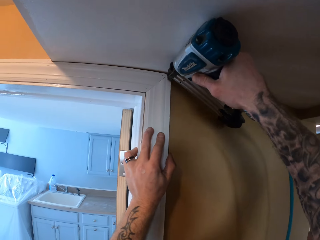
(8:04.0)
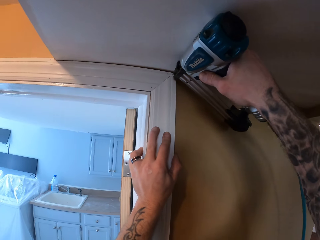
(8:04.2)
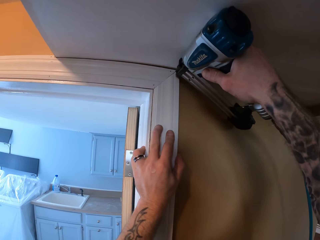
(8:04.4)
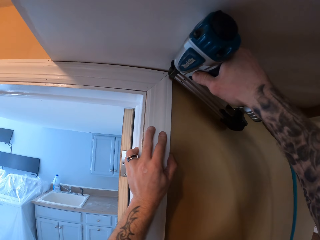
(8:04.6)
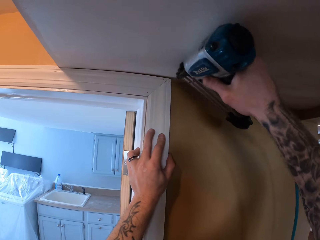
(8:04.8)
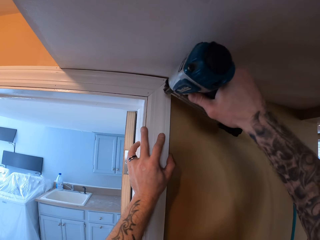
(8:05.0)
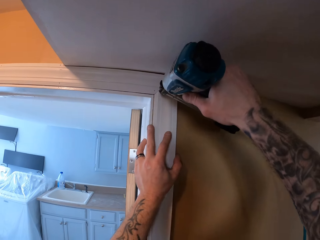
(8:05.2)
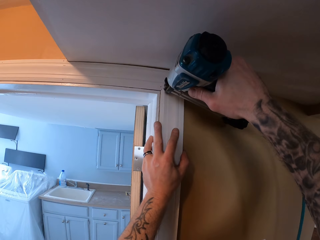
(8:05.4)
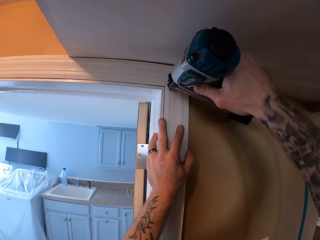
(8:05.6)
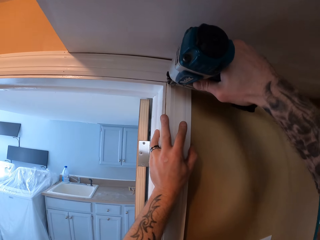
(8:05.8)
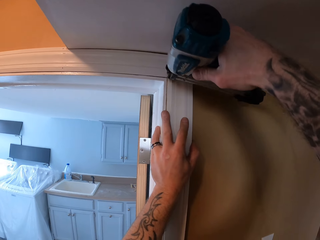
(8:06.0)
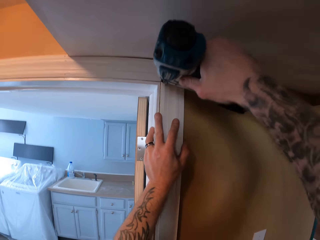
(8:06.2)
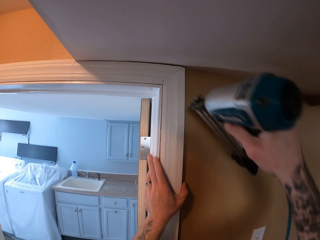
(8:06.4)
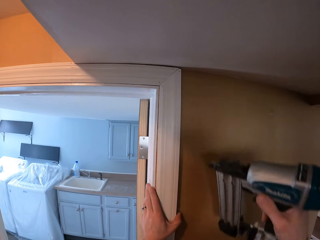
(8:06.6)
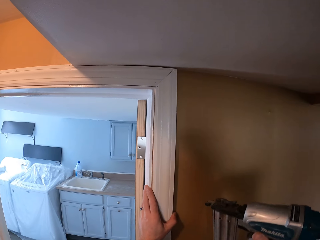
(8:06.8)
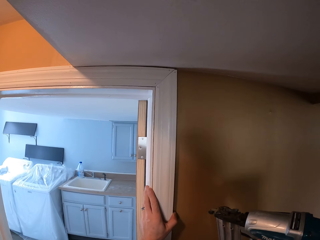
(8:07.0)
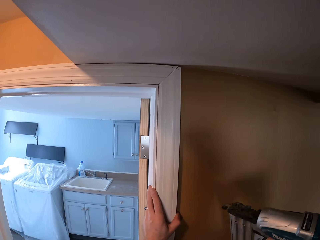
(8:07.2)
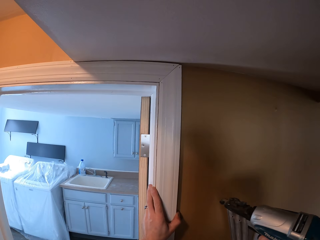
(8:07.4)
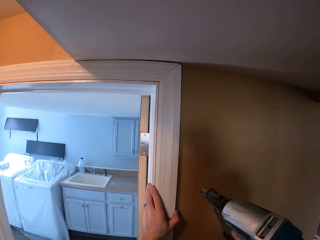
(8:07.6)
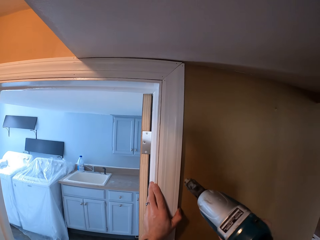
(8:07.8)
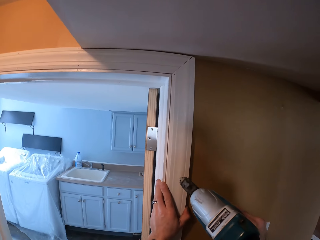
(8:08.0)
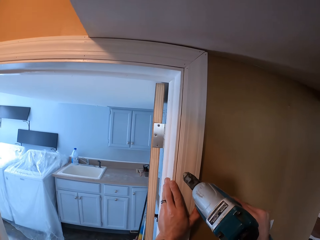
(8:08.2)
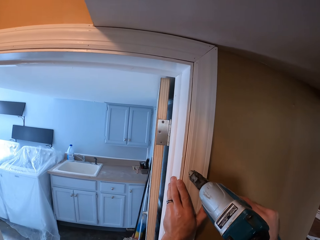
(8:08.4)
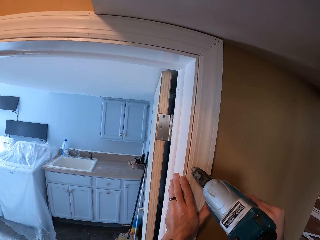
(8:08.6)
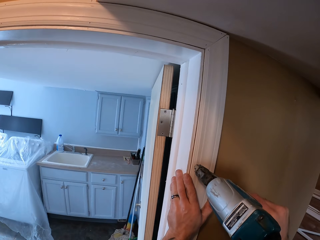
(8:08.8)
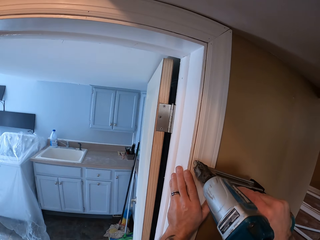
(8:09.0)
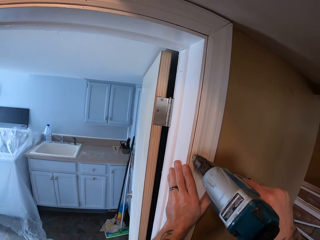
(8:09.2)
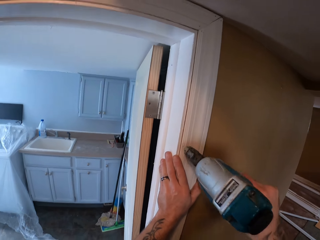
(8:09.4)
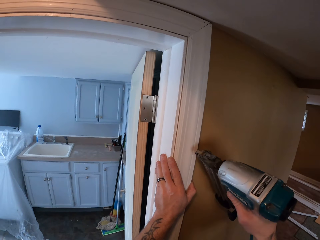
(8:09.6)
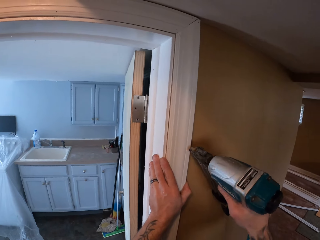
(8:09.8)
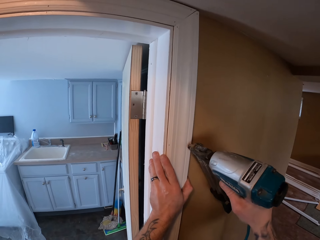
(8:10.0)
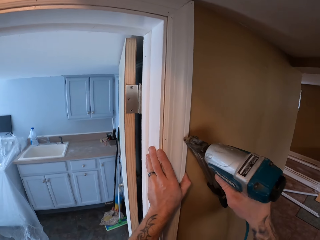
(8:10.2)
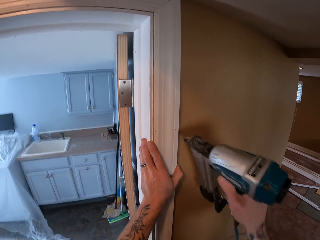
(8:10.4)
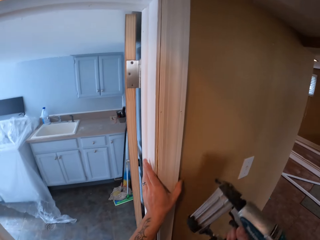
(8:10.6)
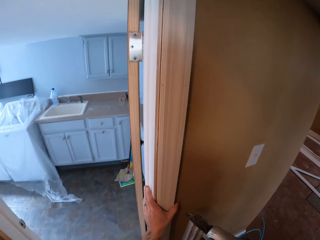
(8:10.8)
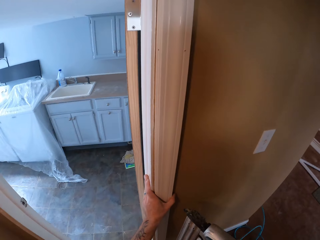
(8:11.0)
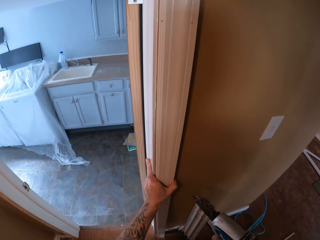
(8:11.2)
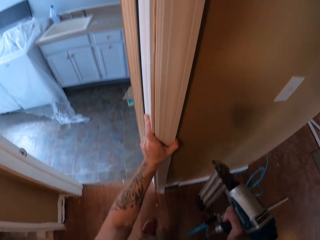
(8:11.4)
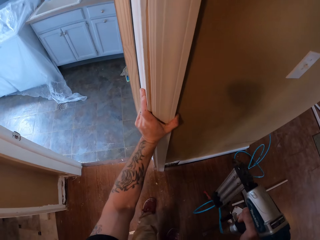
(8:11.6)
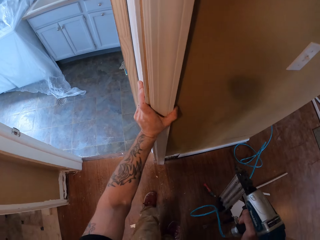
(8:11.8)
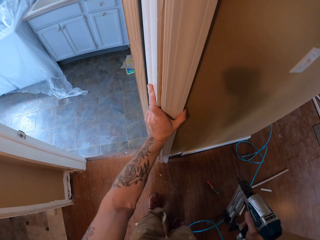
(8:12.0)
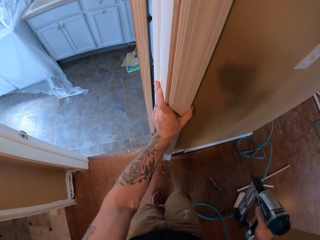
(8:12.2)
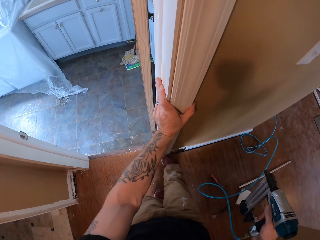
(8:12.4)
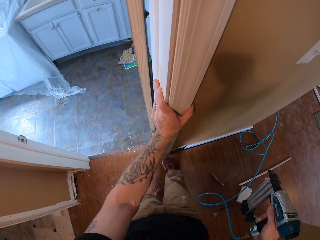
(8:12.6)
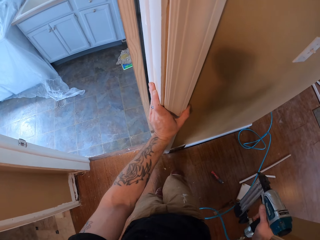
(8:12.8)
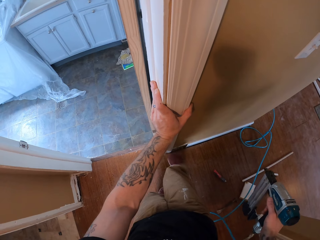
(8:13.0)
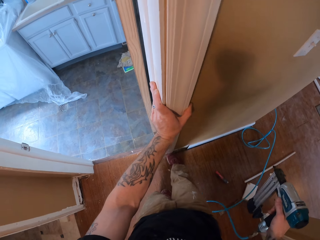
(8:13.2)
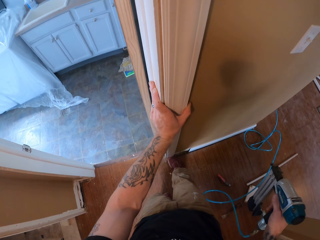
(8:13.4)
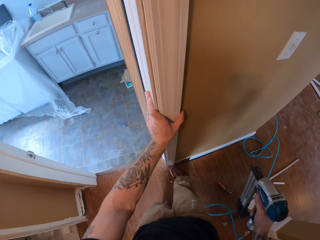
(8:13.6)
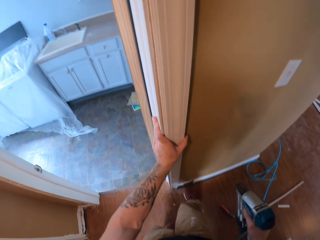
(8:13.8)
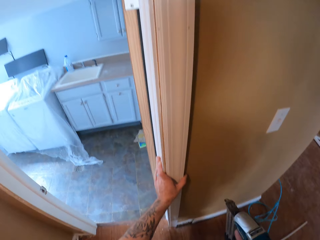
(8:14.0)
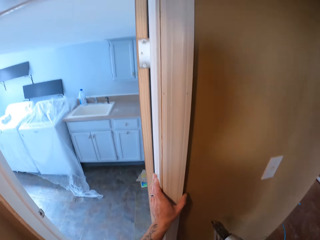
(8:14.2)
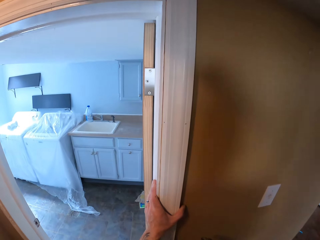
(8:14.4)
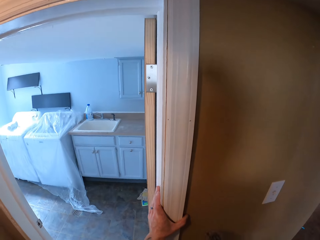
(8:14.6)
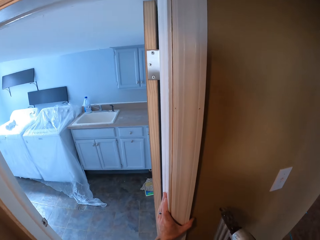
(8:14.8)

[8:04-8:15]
The camera wearer puts the wood on the door with the machine. He puts a nail into the wood with the nail gun. He does so repeatedly. He hits the wood with his leg.

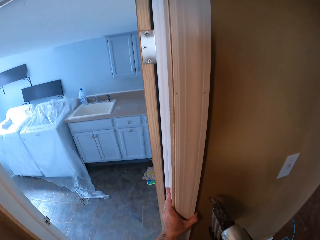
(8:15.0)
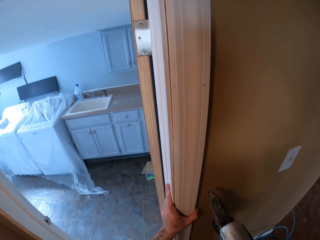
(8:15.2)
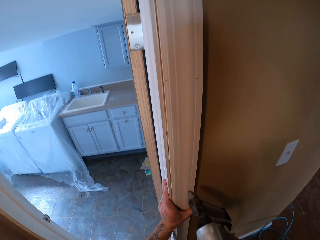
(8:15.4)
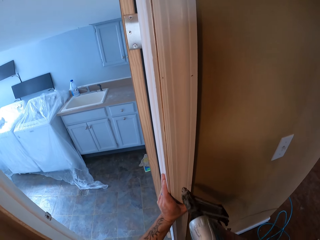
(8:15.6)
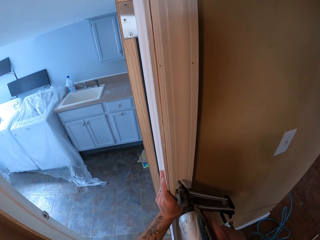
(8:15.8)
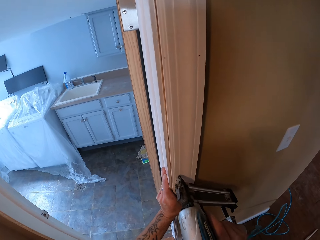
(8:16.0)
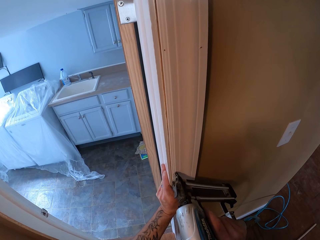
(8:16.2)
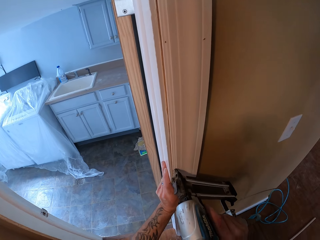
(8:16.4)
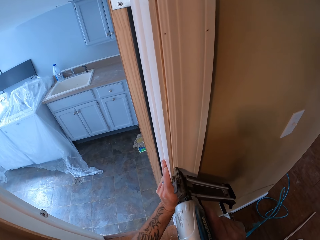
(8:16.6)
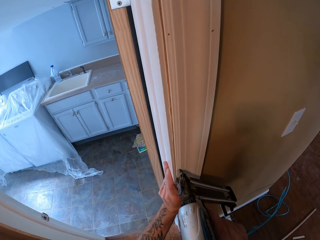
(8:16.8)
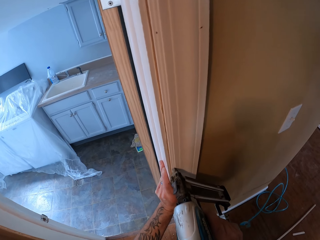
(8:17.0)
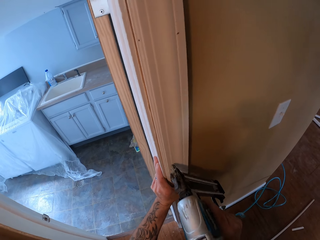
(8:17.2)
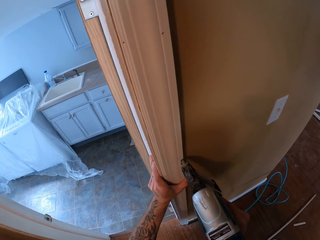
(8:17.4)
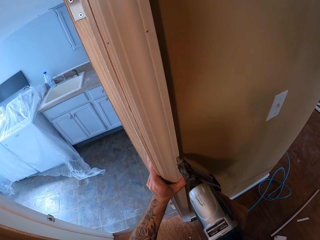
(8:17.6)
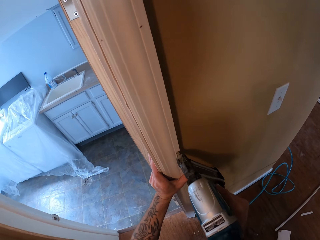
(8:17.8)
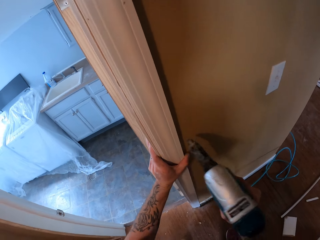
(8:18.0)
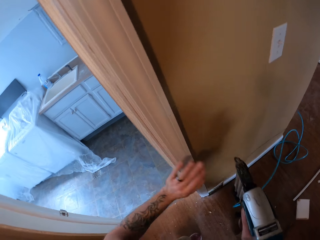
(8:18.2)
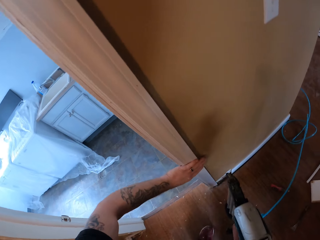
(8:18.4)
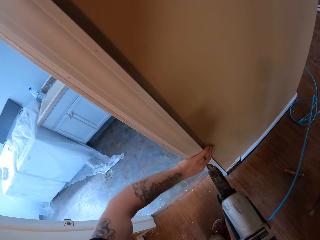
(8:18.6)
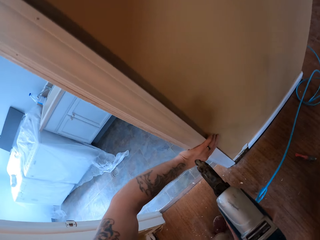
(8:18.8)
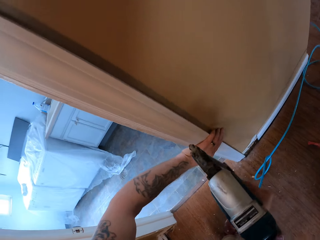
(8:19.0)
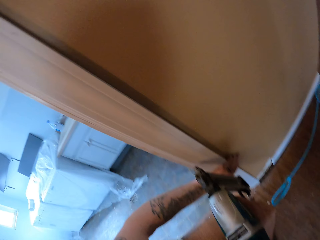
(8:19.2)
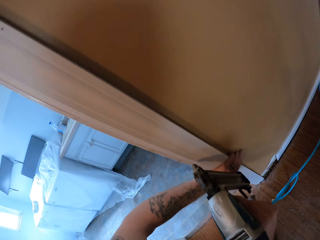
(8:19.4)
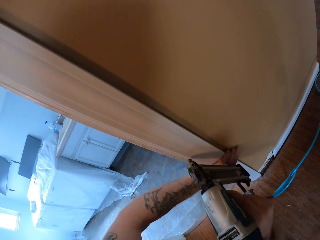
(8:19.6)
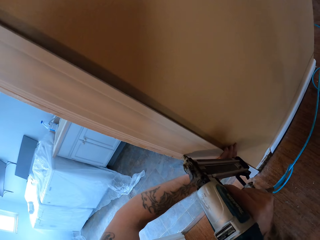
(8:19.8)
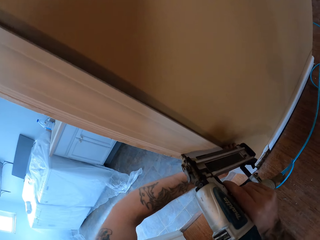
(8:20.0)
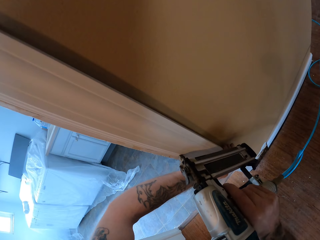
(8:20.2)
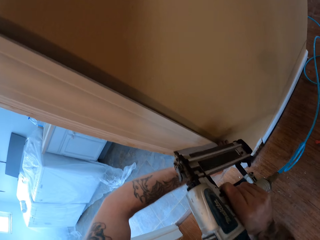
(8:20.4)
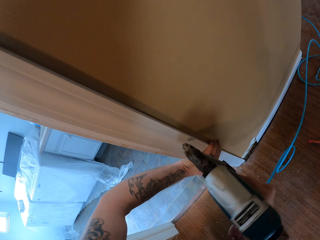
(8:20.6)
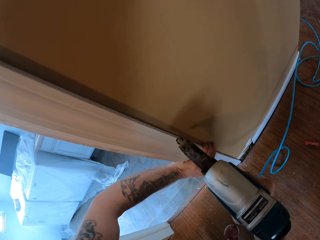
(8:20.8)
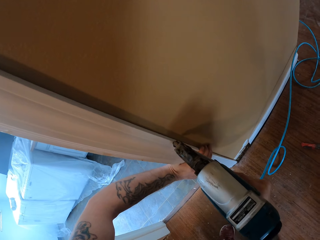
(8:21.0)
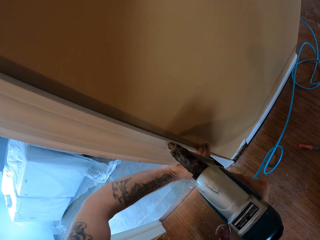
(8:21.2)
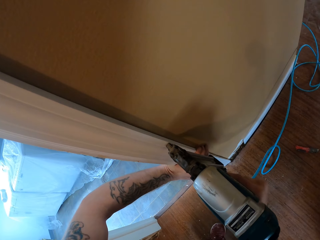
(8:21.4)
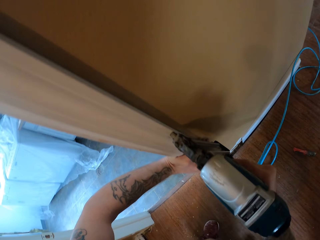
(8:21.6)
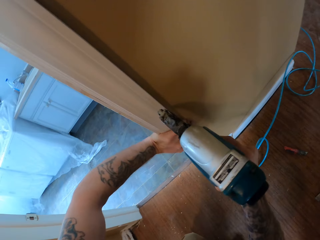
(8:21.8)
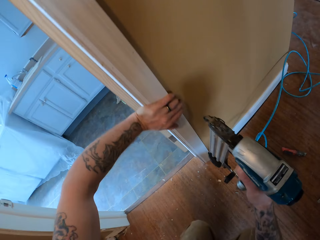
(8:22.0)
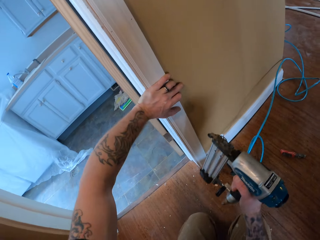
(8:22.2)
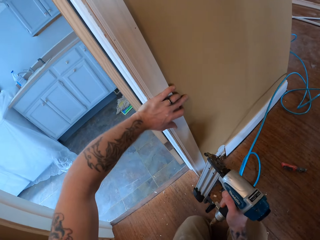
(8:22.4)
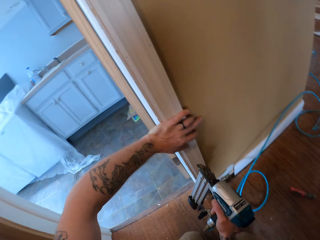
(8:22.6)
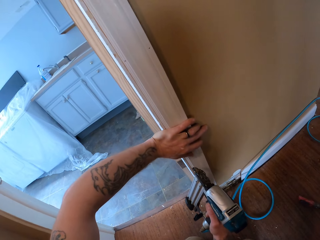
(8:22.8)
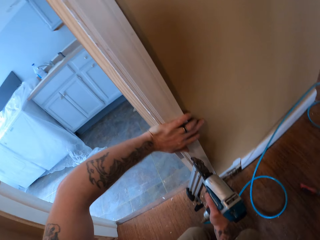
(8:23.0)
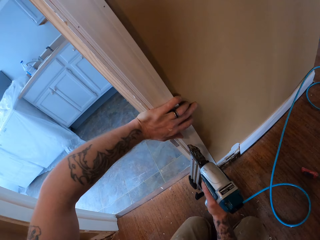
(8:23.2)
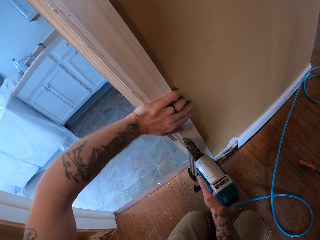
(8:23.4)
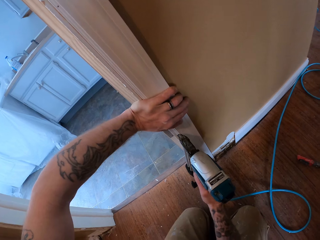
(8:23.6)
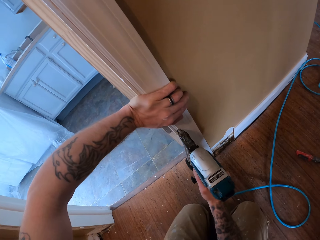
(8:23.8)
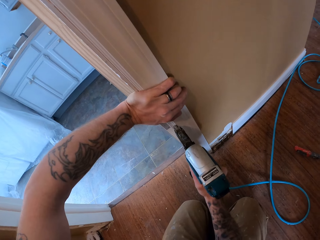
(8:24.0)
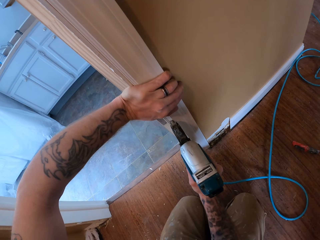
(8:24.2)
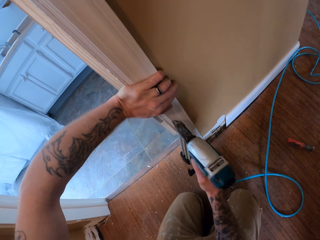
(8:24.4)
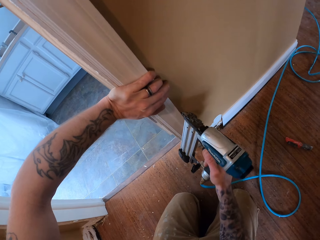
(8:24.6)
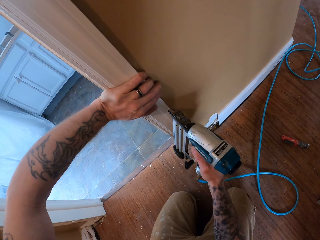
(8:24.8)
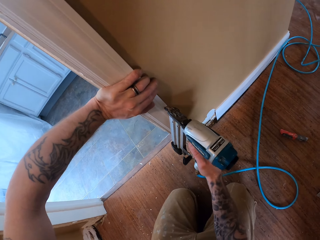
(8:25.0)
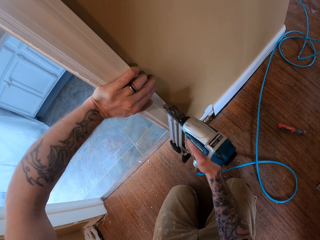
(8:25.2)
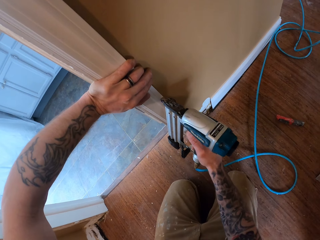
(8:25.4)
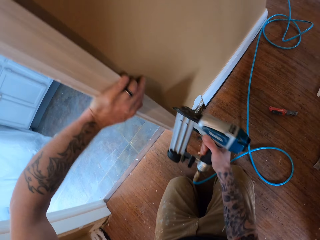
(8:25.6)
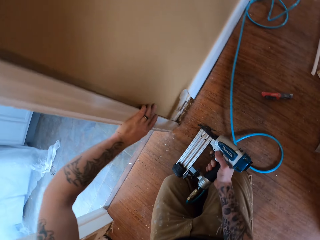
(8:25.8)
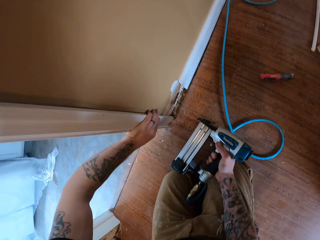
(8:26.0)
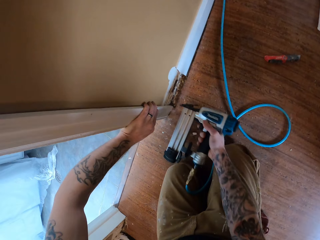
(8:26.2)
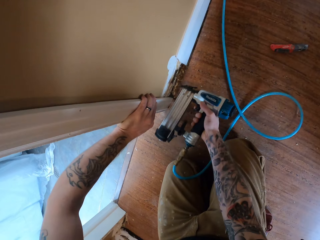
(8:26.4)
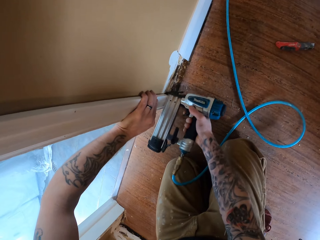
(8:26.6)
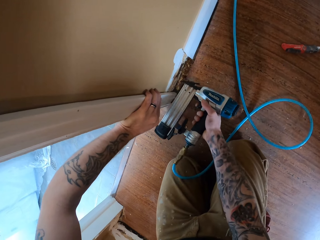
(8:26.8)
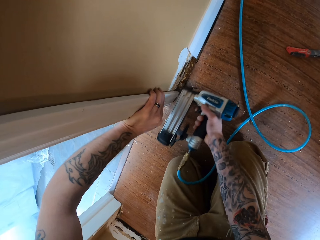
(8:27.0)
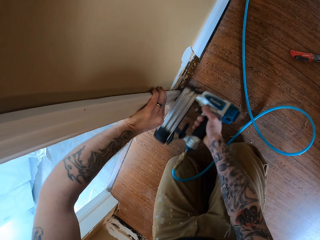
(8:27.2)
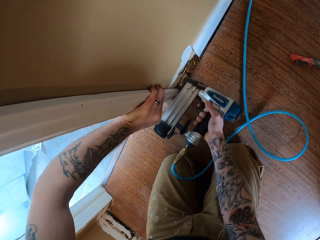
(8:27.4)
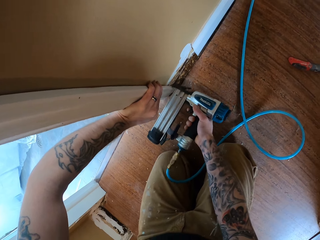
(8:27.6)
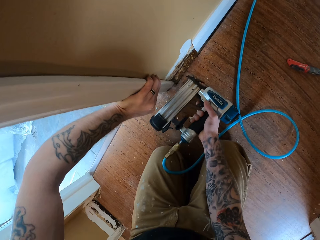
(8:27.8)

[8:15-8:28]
The camera wearer fixes the wood with the machine. They put a nail into the wood with the nail gun. They do so repeatedly.
